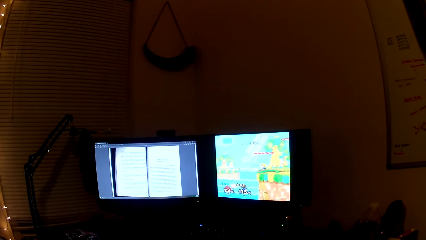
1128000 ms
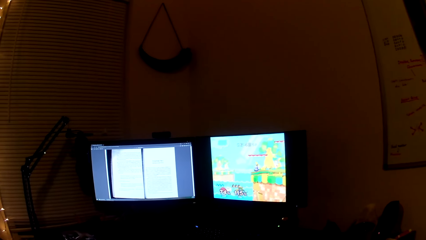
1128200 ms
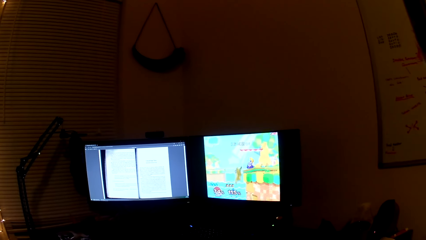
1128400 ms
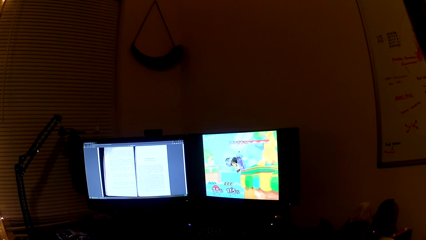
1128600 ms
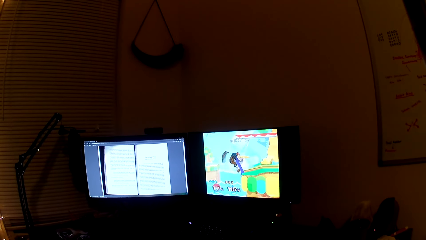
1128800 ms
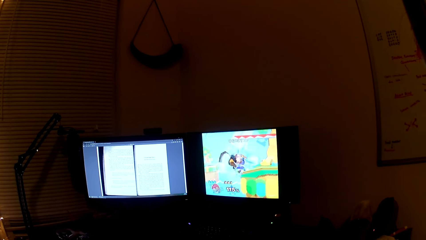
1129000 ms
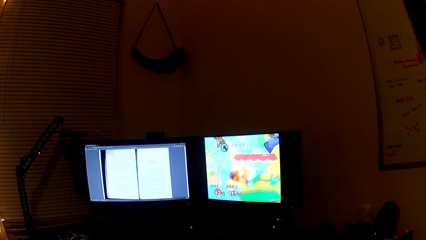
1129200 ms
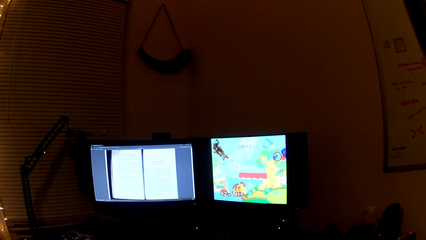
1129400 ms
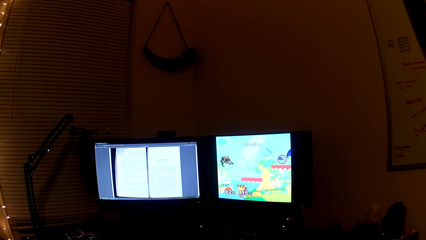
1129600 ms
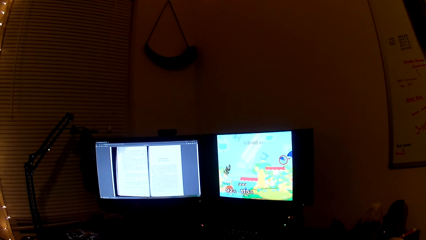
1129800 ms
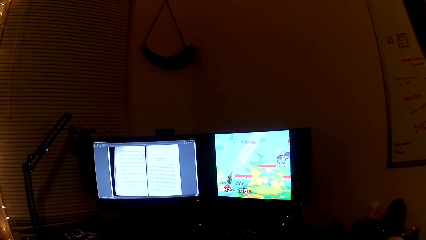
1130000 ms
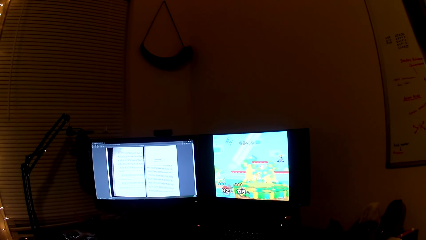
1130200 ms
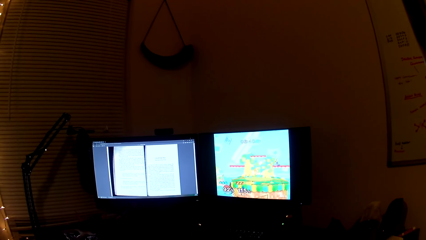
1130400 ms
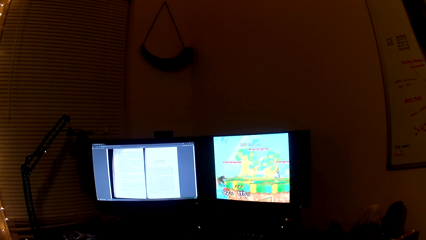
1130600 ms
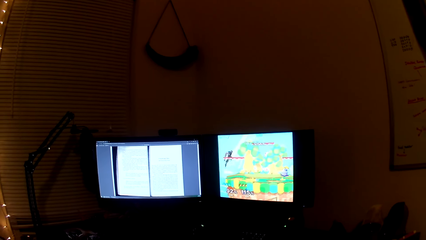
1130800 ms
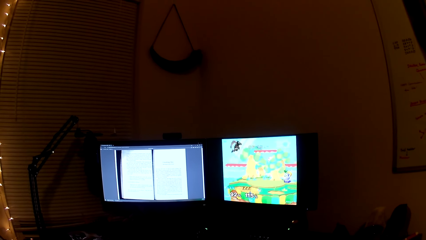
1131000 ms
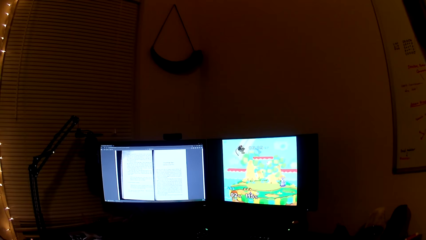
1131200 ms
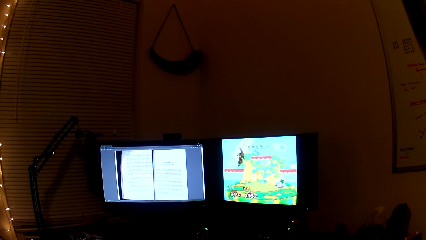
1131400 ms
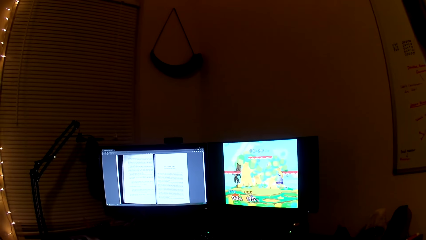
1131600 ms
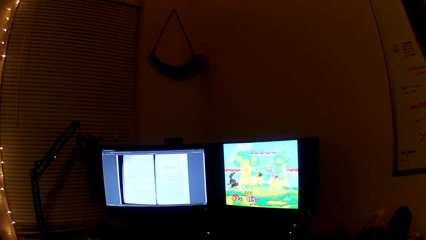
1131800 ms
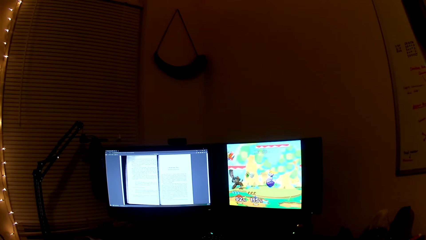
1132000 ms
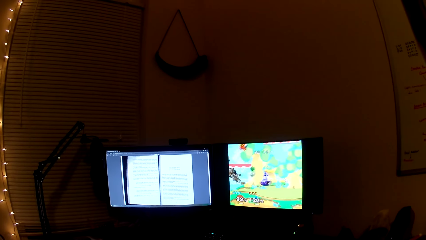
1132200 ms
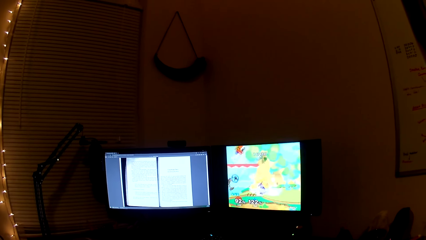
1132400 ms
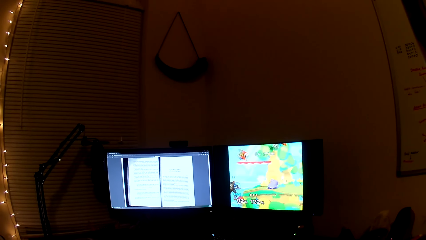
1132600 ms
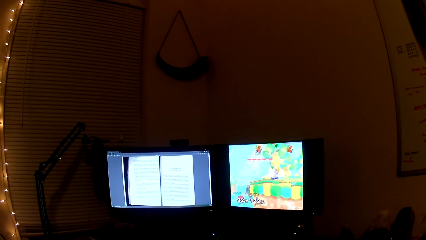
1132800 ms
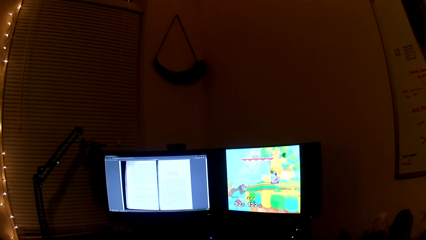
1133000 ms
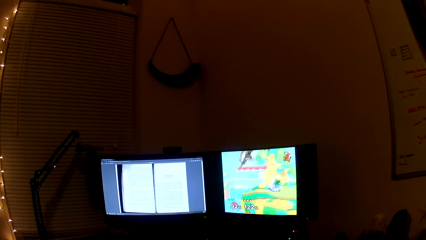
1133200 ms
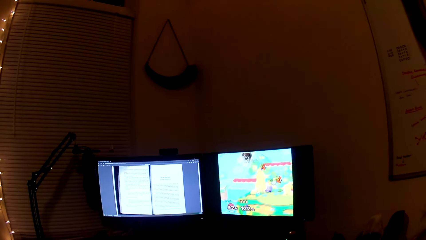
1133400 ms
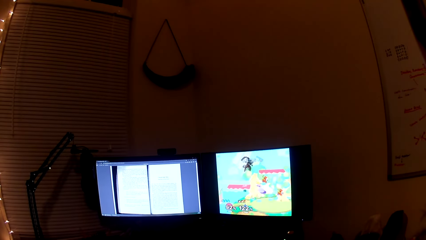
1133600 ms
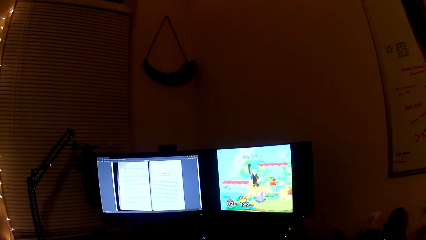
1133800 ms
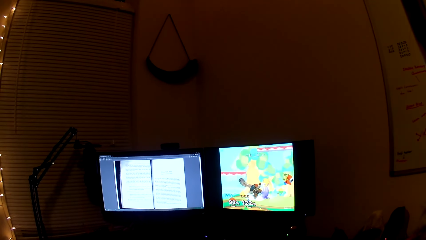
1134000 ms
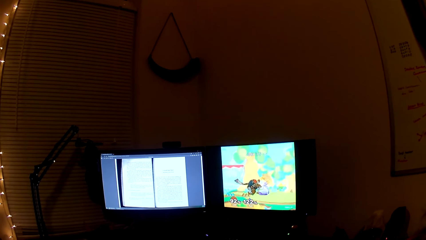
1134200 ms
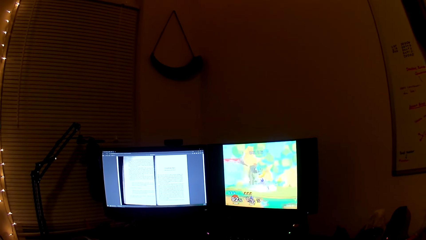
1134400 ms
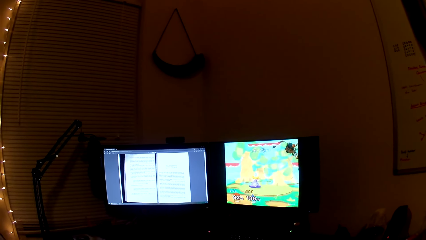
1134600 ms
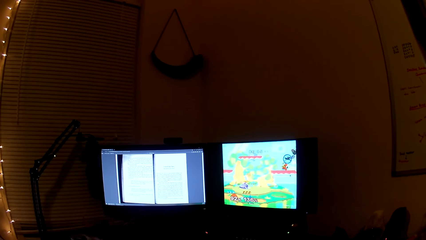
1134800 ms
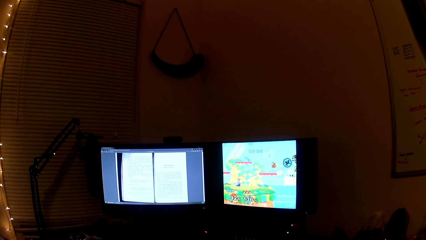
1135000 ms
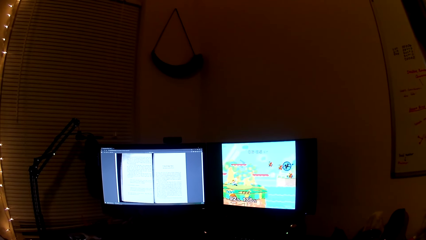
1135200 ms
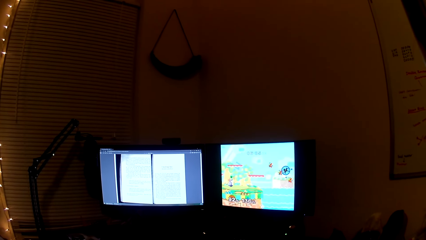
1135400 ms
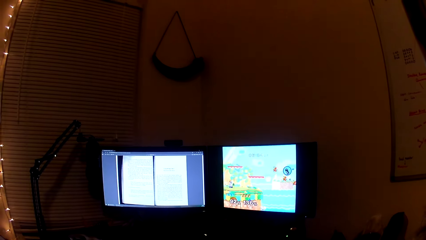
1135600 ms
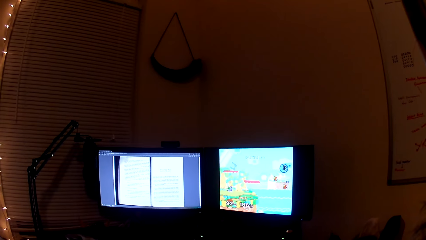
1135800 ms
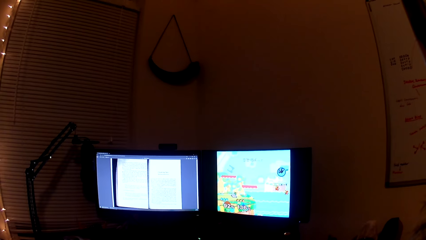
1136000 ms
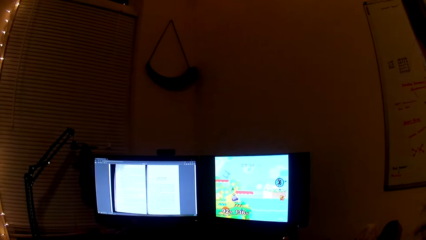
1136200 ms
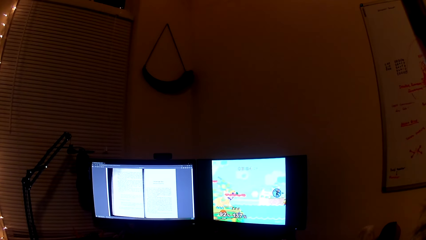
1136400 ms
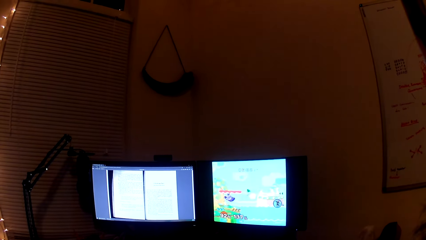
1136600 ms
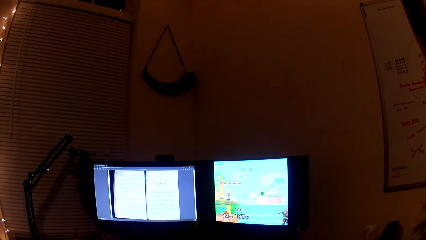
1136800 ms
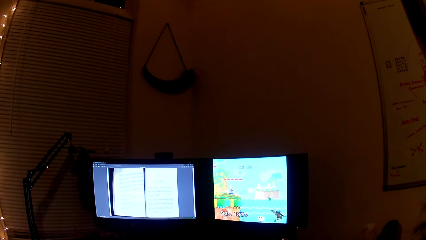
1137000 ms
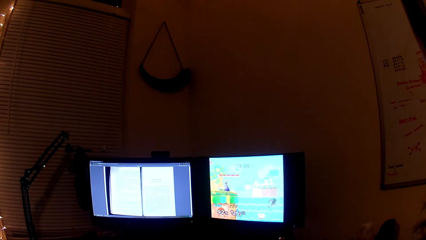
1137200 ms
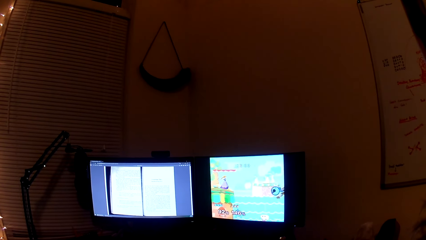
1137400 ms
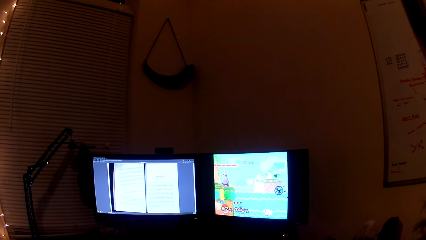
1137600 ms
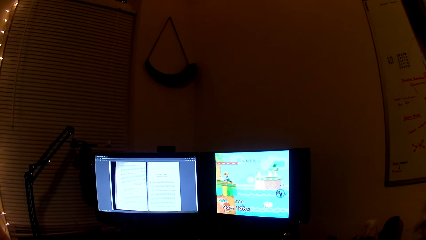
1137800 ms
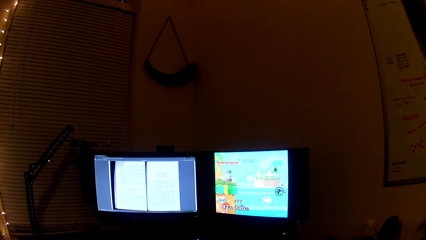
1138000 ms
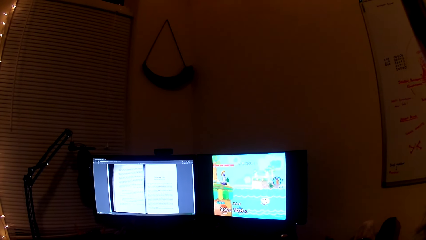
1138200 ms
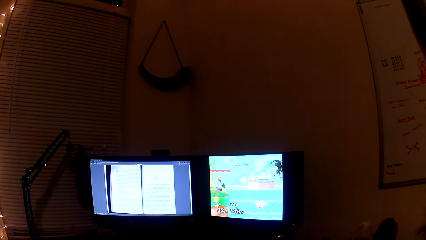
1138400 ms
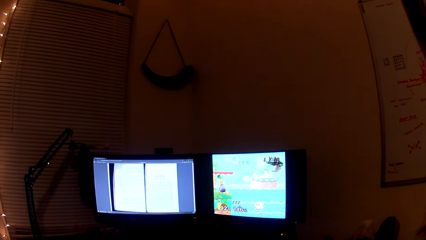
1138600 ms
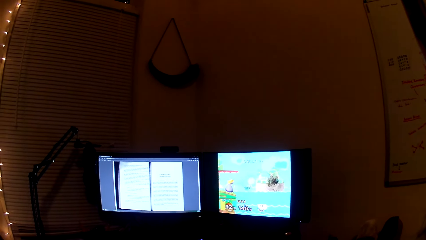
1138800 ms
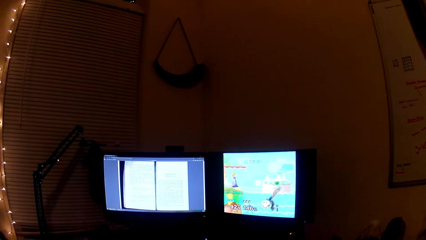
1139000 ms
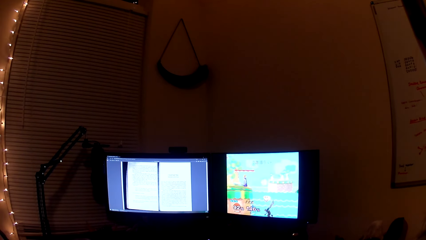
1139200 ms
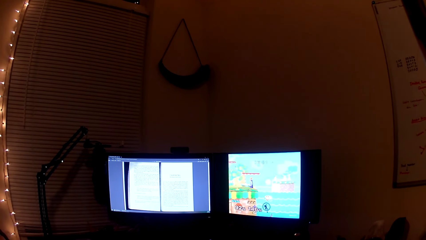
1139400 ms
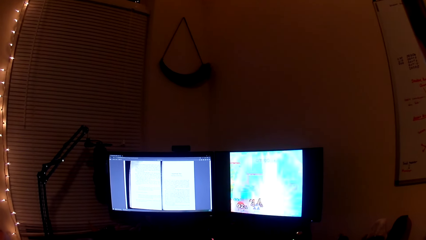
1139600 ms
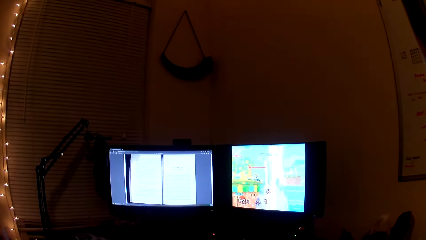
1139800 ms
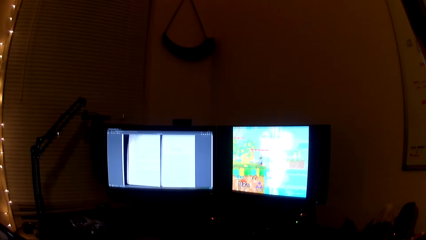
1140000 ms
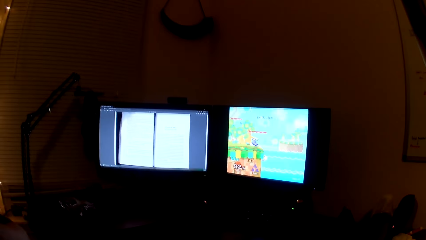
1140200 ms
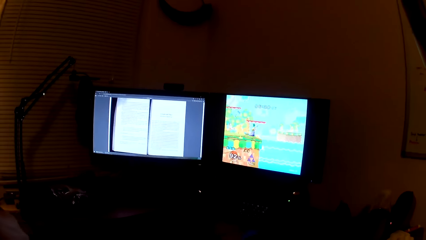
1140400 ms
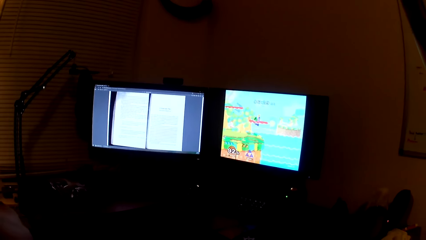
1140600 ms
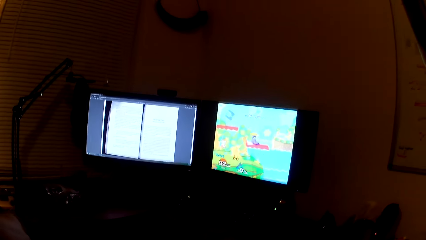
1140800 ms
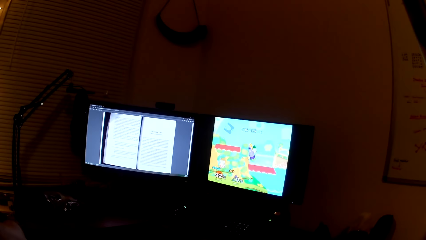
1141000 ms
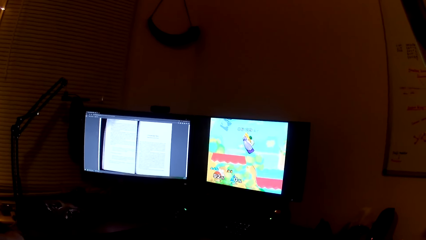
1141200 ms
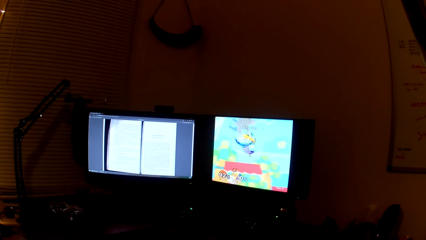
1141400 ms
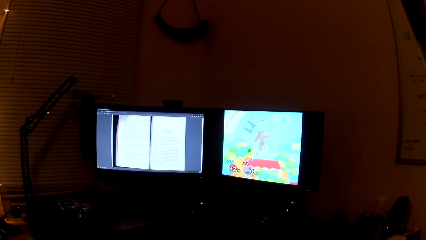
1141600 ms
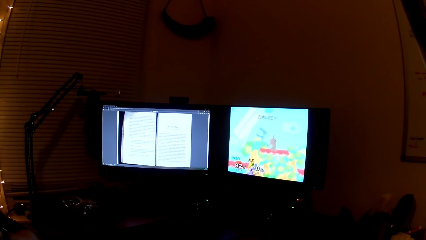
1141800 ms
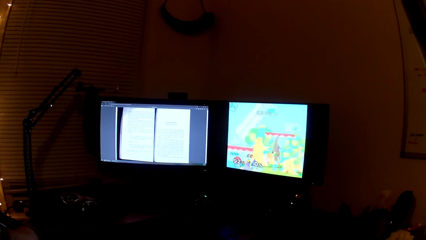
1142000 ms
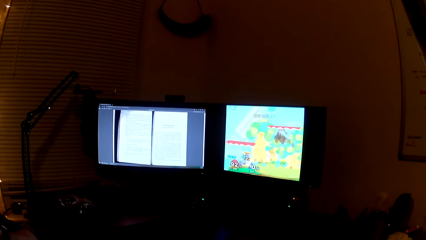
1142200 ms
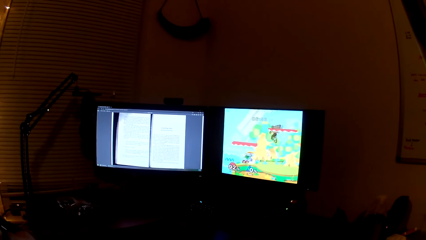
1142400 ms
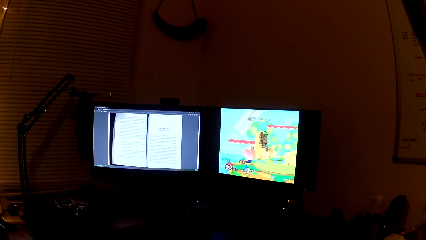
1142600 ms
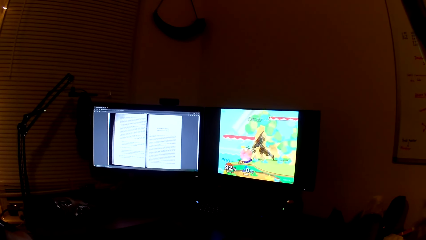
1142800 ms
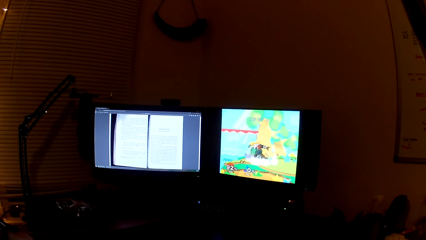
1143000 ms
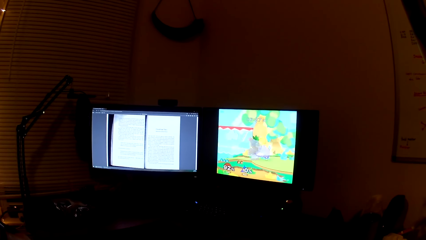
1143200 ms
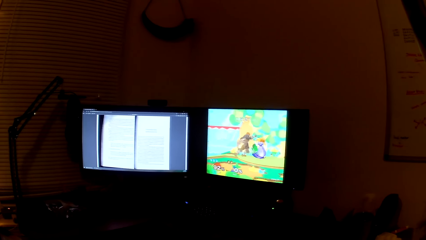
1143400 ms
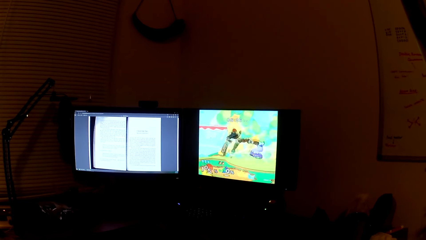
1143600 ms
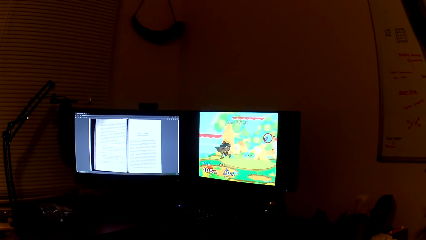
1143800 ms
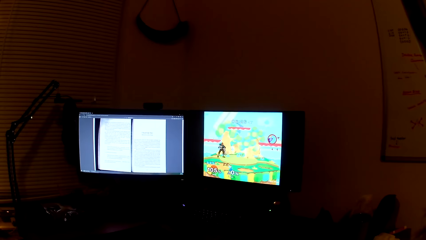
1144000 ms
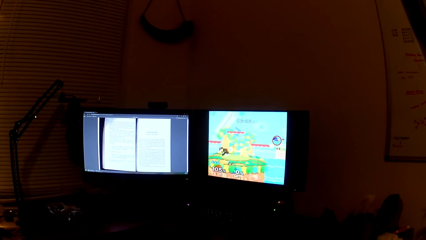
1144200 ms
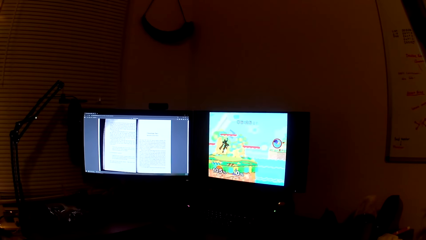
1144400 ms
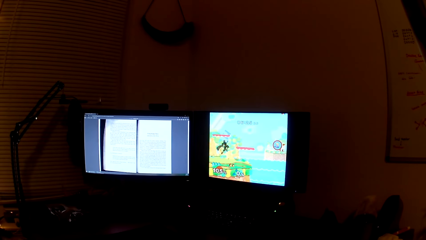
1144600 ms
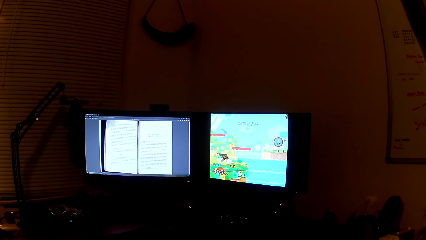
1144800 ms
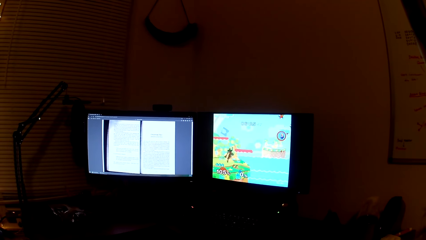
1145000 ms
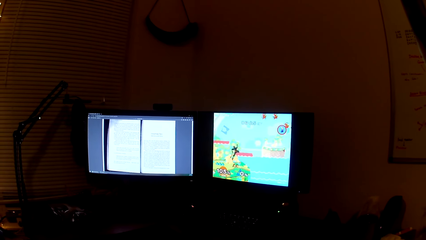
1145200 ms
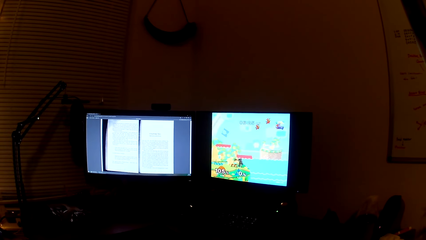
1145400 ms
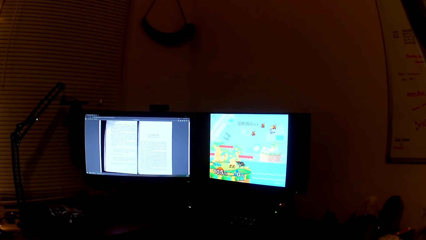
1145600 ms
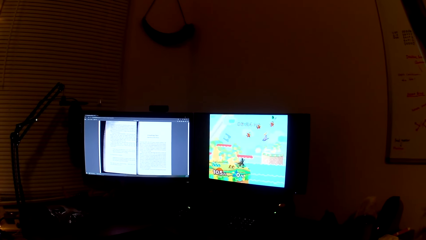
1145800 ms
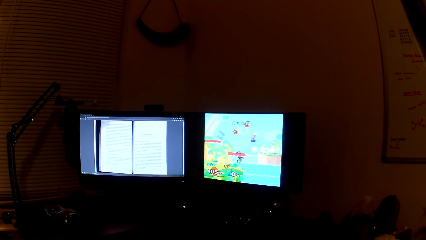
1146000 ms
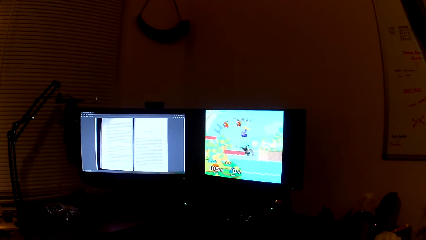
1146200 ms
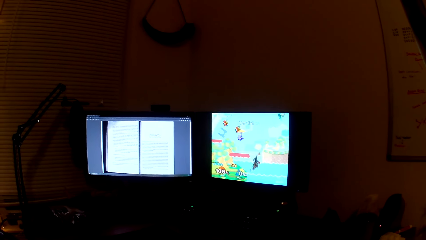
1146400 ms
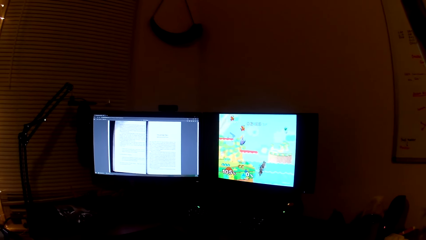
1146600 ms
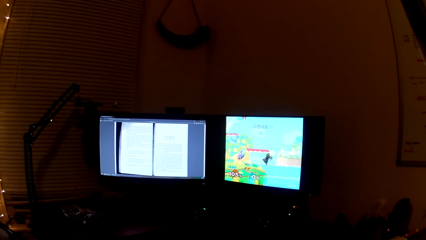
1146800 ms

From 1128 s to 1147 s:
The camera wearer converses with a man. They play the video game. They converse with the man. They play the video game.
